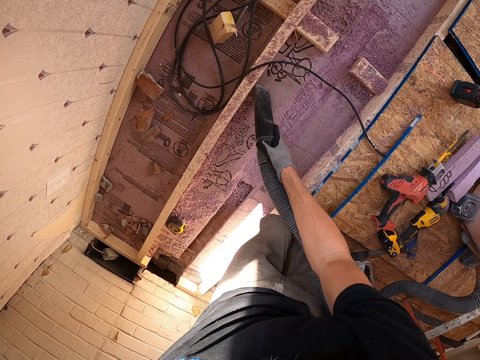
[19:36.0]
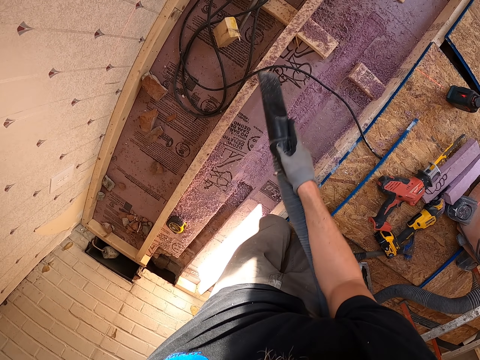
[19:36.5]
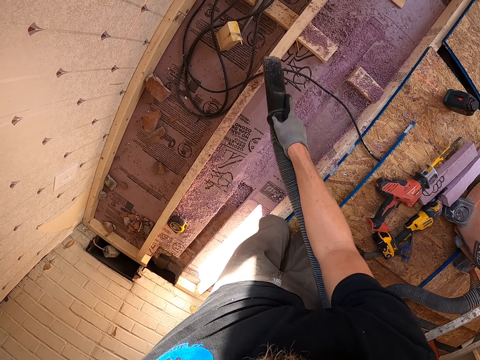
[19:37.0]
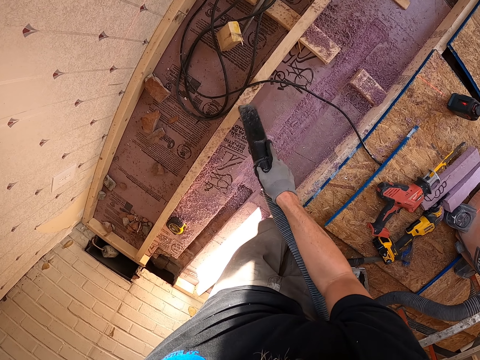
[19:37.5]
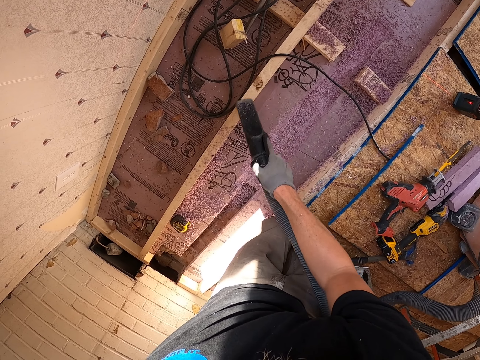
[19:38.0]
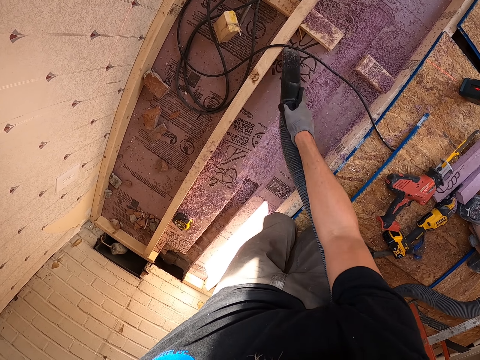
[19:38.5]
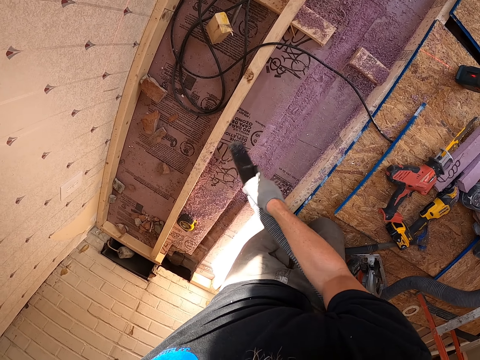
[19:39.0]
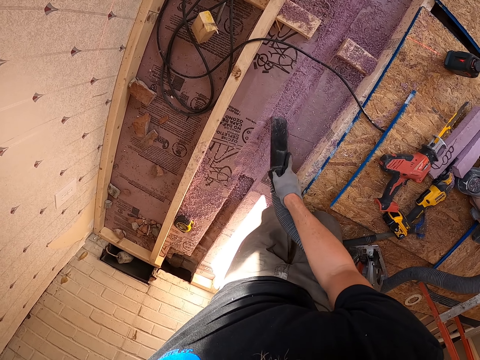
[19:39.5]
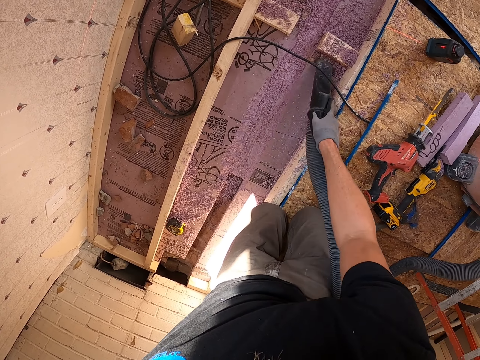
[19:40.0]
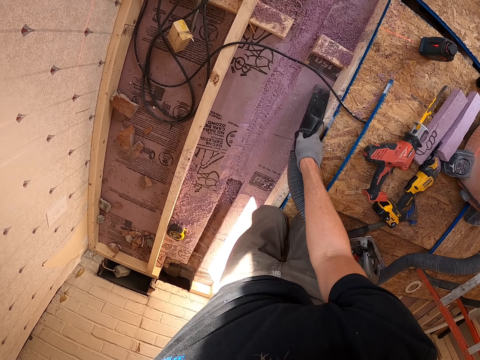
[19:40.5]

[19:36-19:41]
The camera wearer cleans the floor.

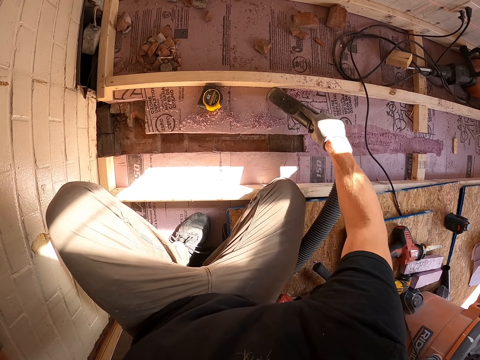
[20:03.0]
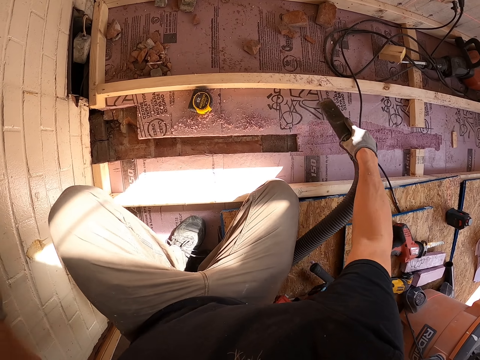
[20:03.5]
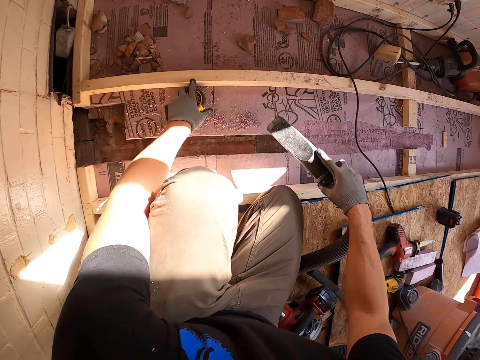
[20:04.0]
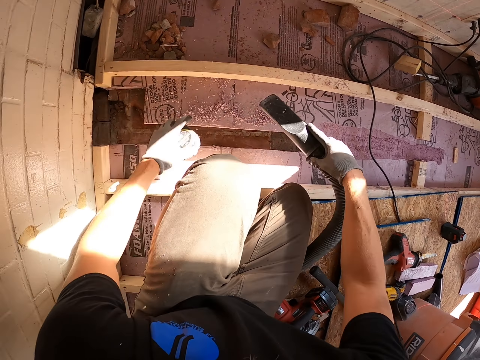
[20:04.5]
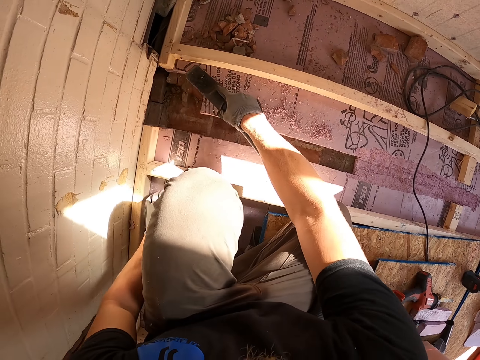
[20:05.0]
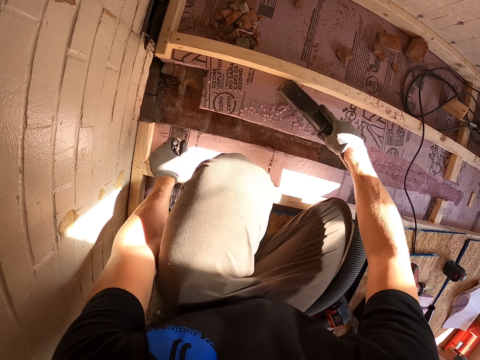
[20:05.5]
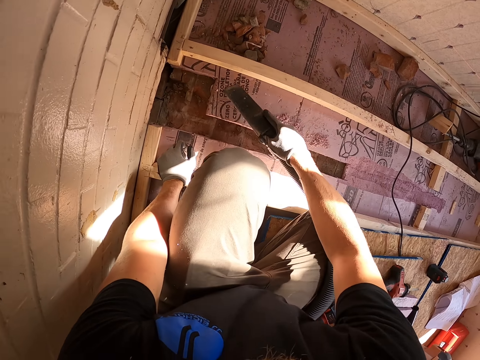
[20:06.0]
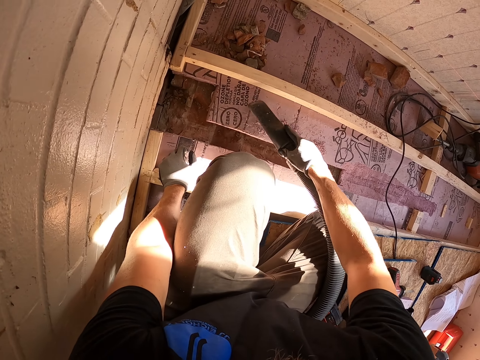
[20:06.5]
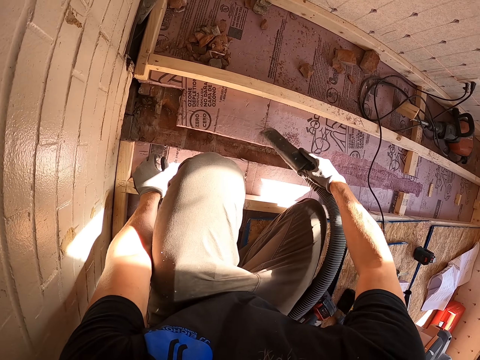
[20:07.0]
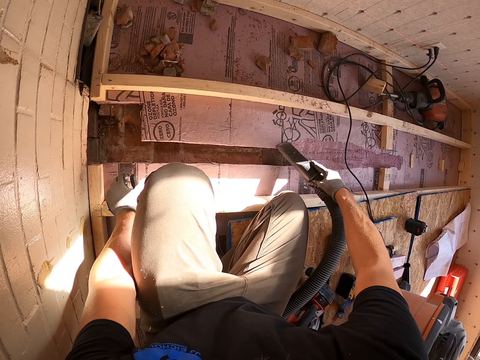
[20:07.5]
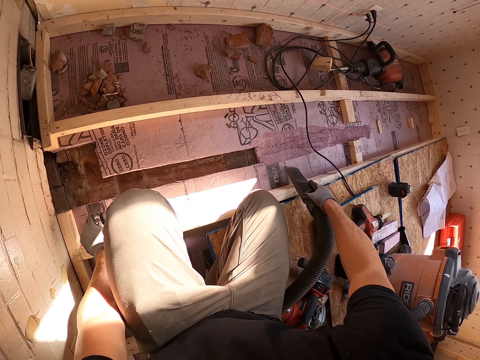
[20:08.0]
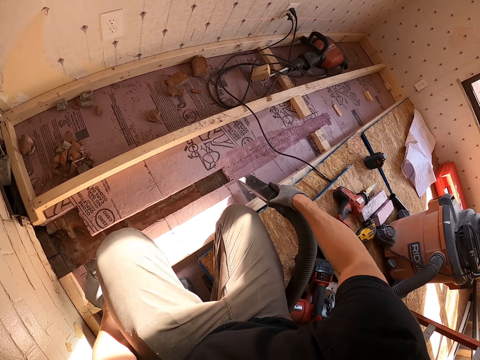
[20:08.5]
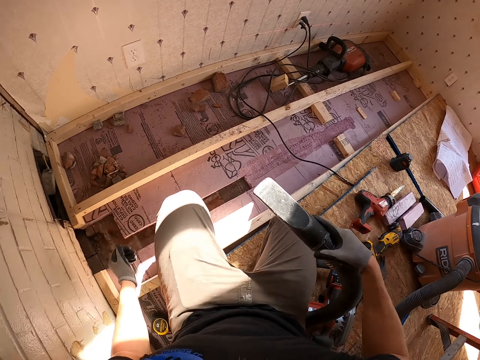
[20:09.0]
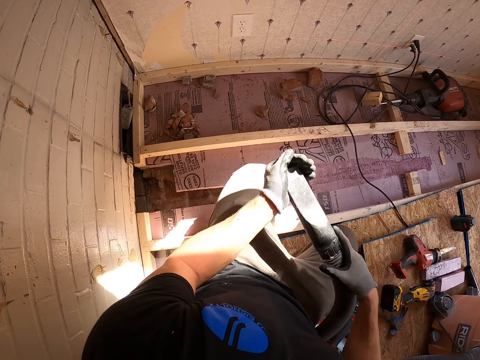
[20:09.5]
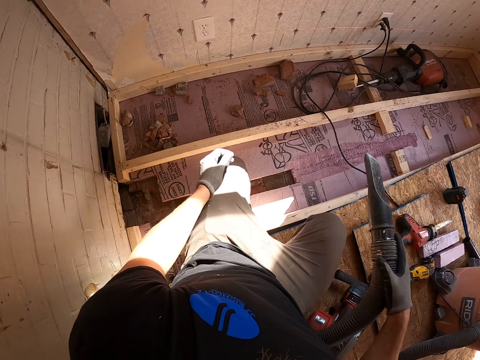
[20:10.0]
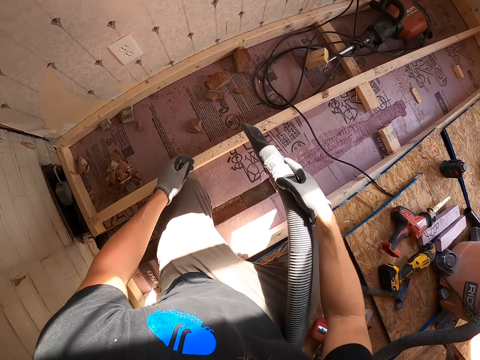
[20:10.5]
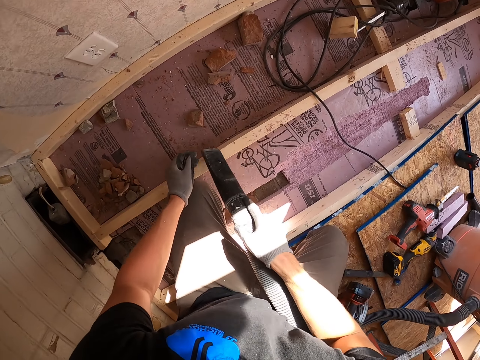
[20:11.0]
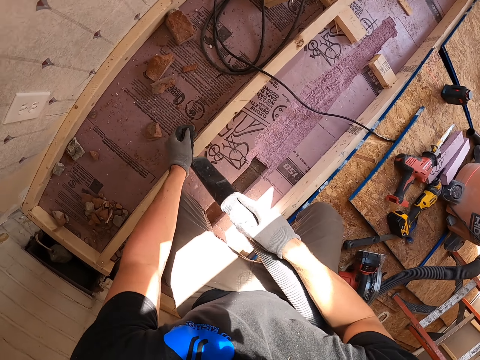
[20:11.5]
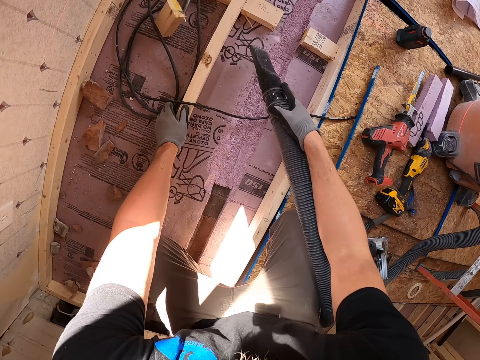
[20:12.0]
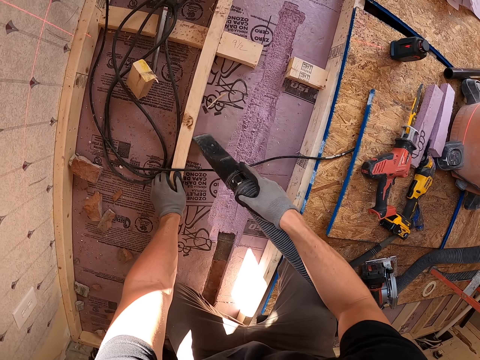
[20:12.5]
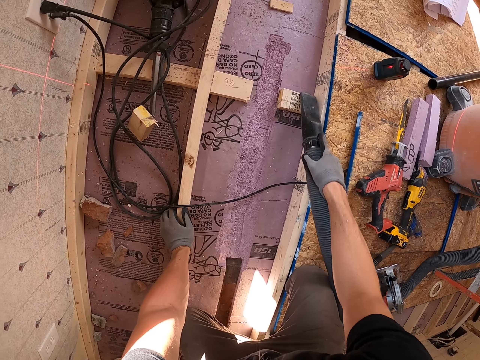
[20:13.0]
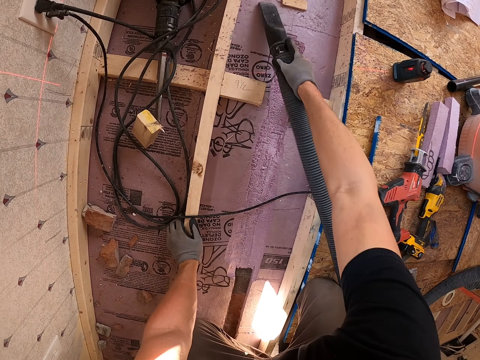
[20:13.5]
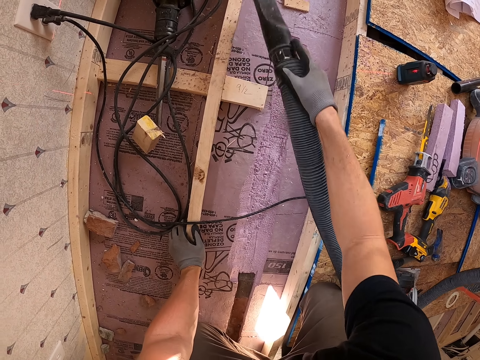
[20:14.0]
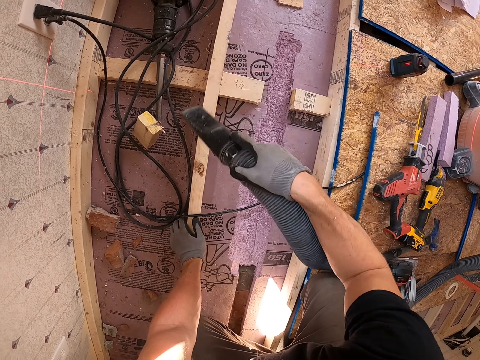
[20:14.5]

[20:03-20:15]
The camera wearer picks up the tape measure. They clean the floor with the air blower.

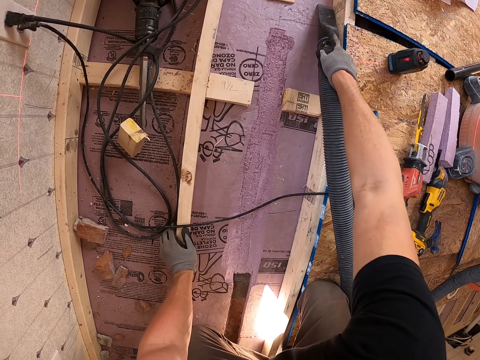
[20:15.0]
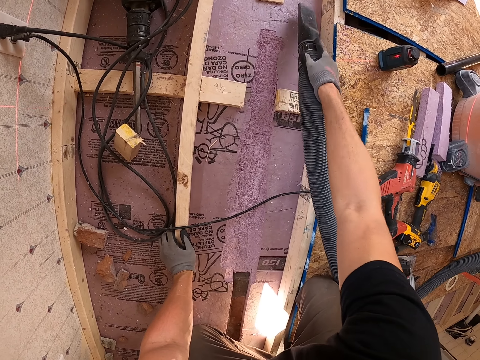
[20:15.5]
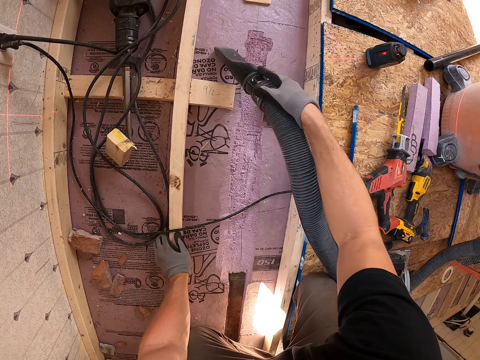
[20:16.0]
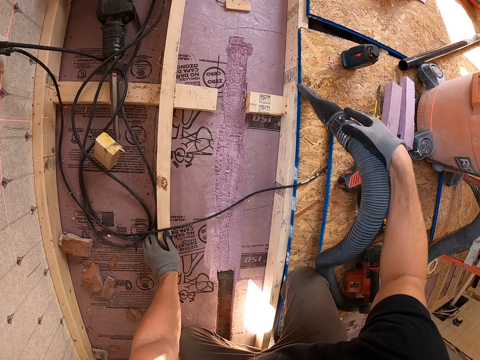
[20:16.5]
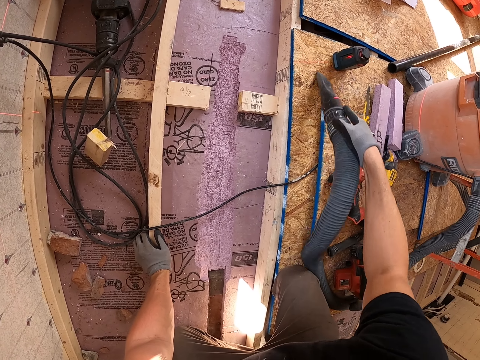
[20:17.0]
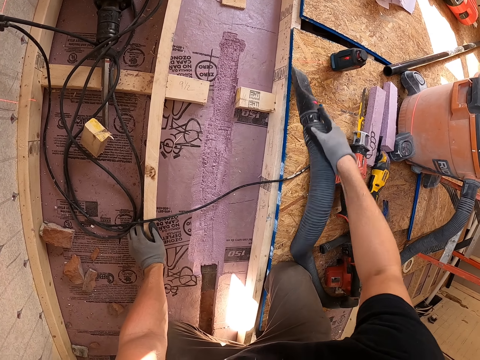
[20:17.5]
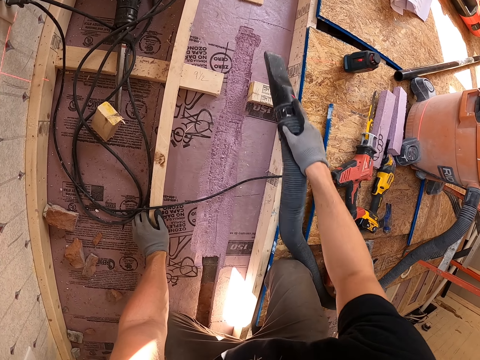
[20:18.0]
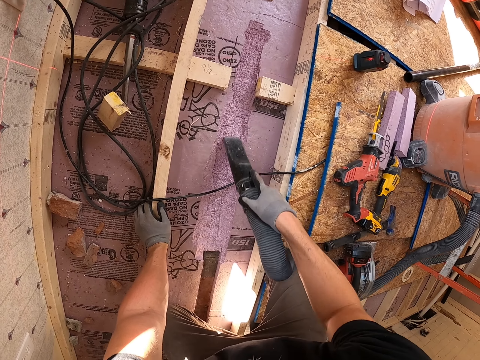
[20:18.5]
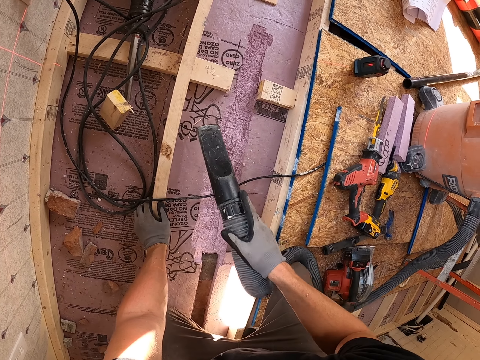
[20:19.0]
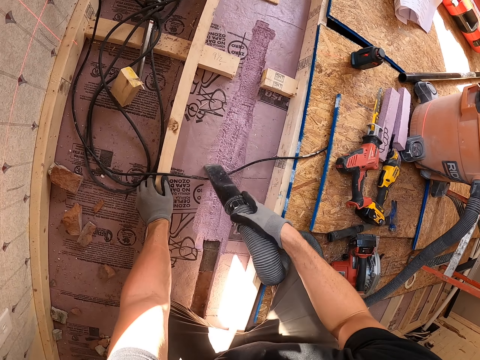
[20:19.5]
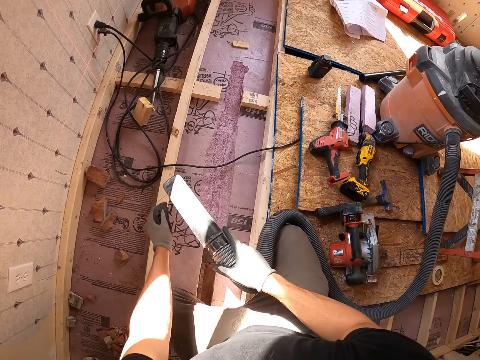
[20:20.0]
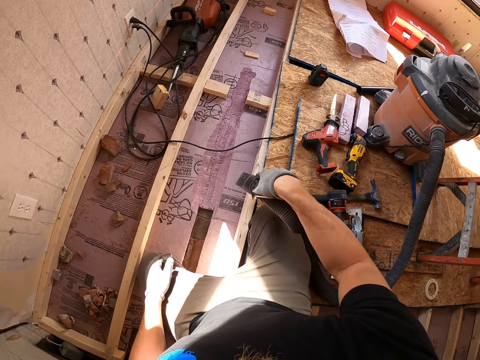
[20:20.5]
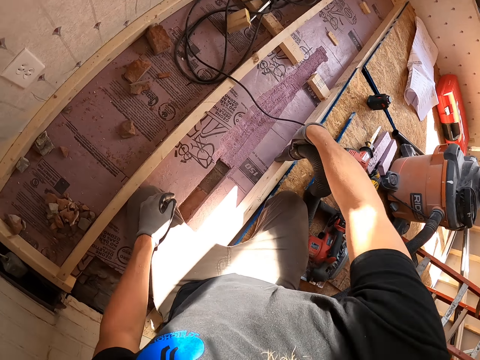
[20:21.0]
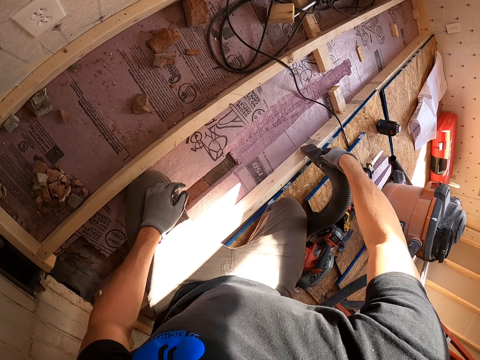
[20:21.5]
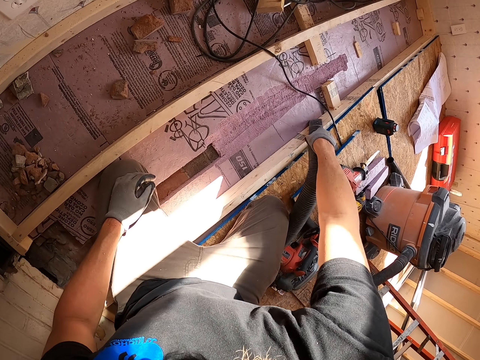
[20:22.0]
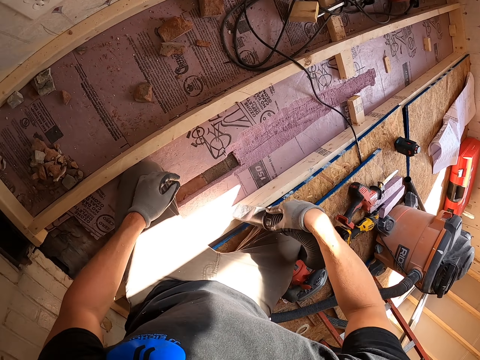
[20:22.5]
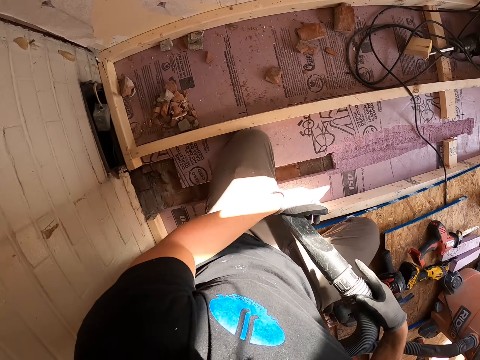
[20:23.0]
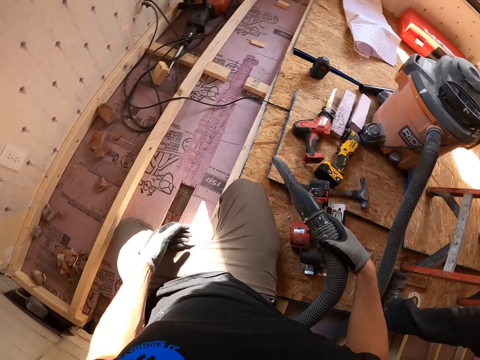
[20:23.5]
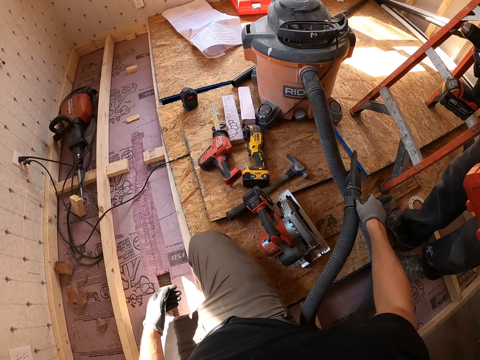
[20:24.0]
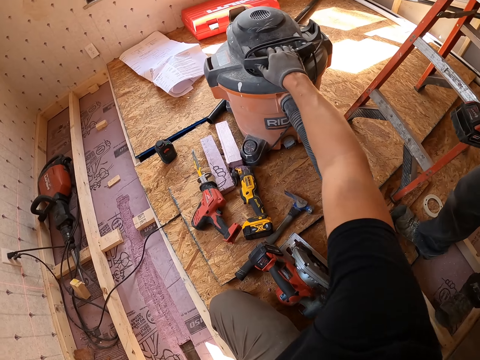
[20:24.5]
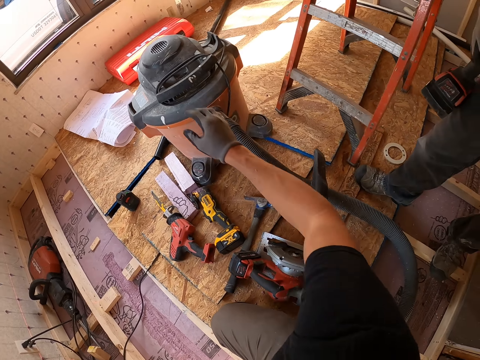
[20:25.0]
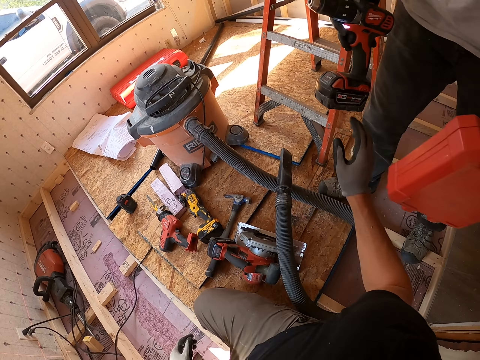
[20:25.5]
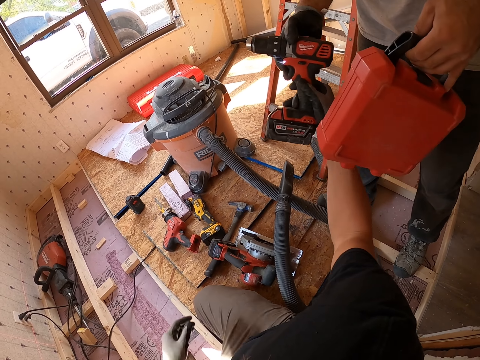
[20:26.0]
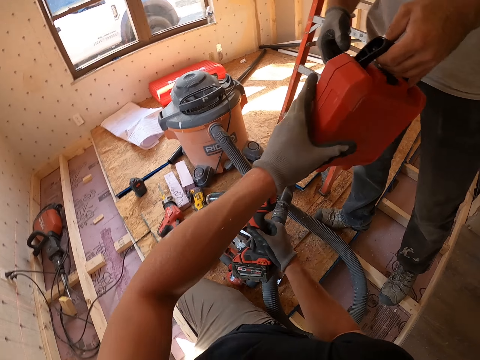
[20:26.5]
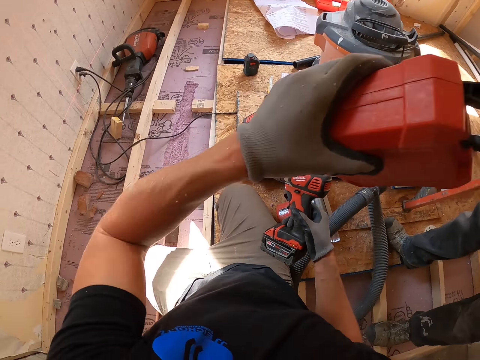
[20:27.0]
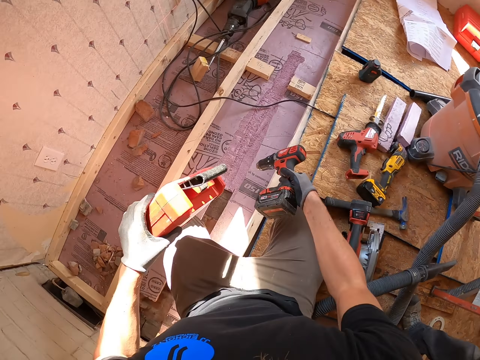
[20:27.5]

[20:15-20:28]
The camera wearer puts the air blower pipe on the ground. They put off the air blower machine. They pick up the driller machine and the tool box from a man.
